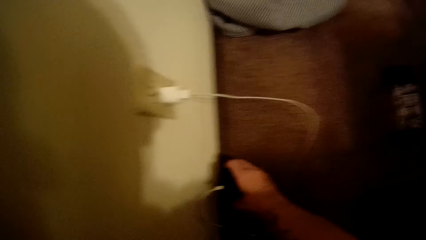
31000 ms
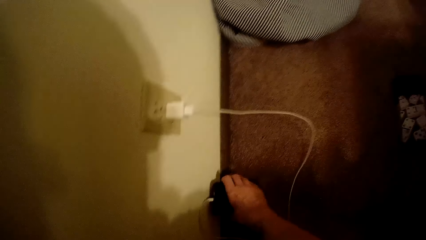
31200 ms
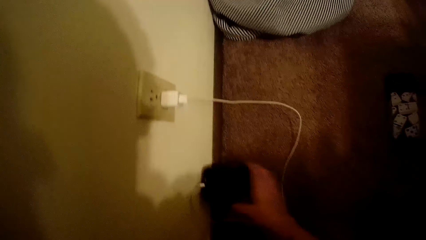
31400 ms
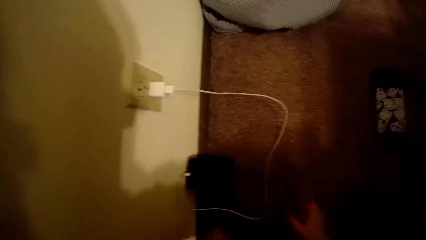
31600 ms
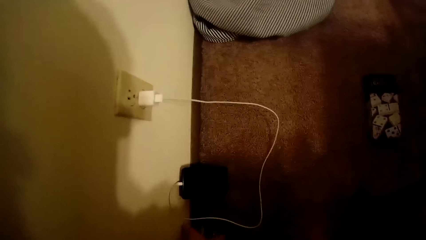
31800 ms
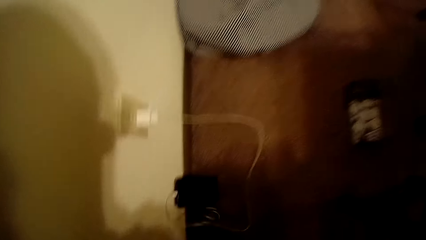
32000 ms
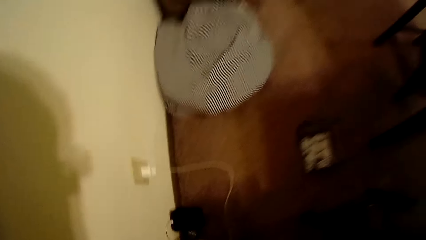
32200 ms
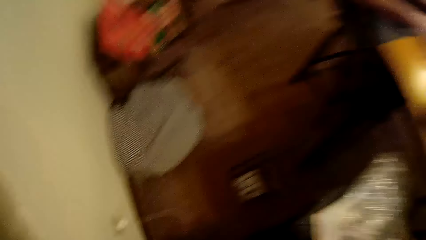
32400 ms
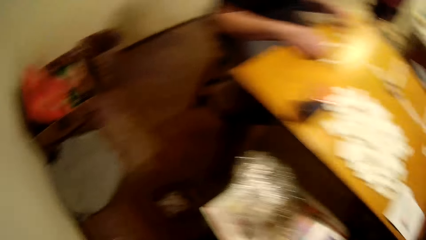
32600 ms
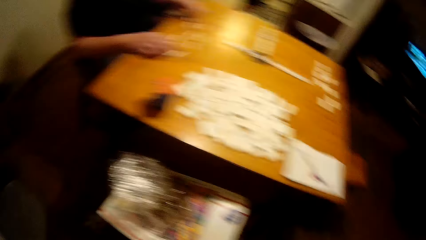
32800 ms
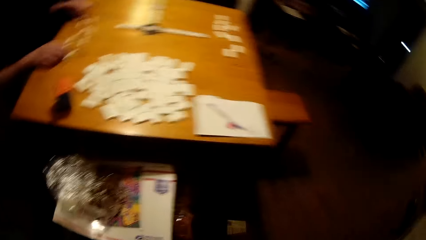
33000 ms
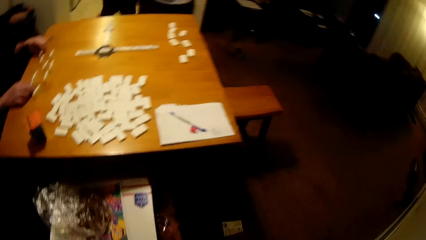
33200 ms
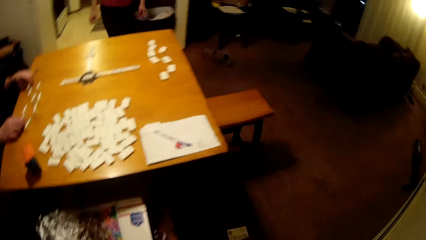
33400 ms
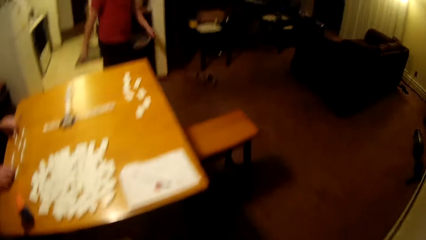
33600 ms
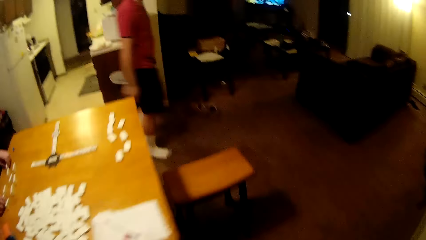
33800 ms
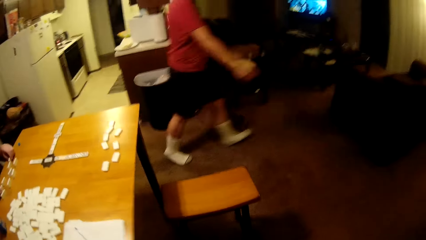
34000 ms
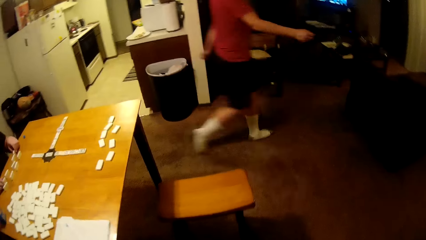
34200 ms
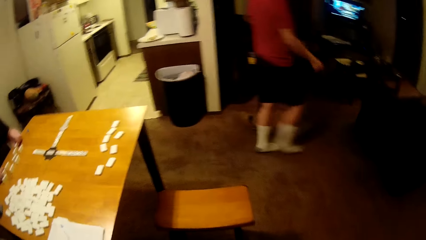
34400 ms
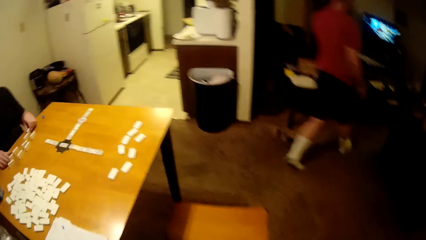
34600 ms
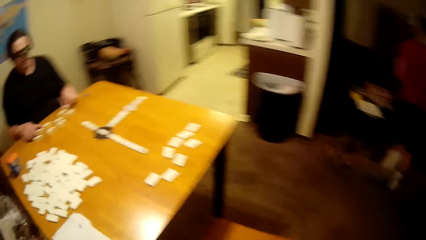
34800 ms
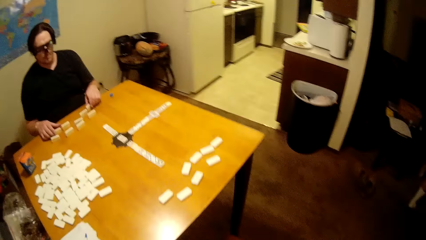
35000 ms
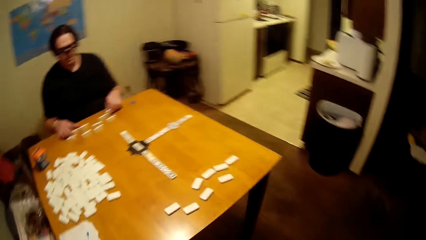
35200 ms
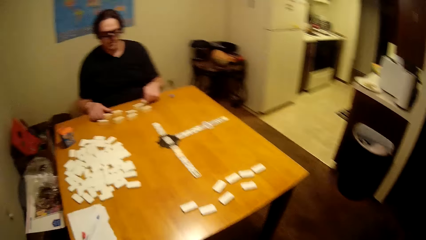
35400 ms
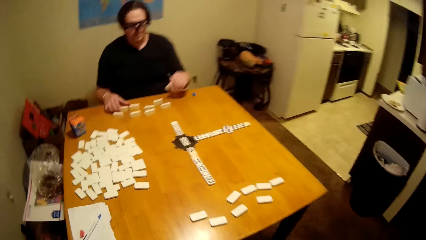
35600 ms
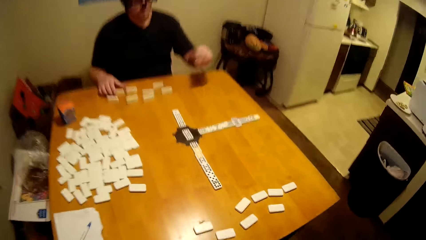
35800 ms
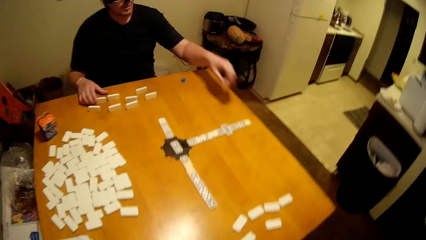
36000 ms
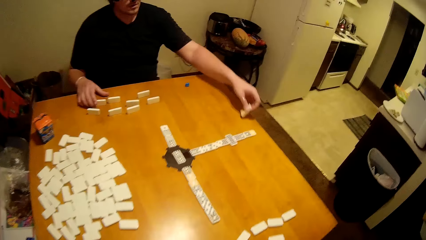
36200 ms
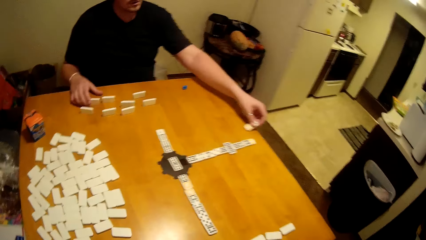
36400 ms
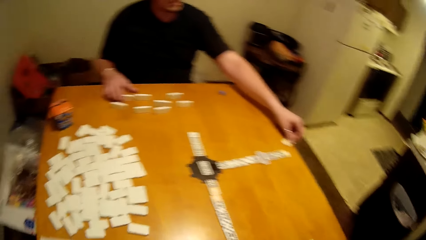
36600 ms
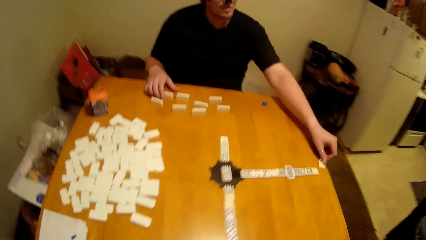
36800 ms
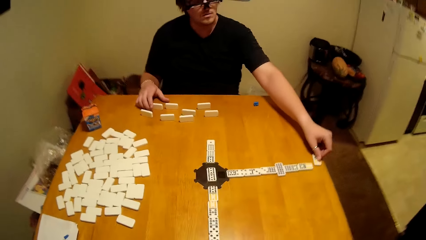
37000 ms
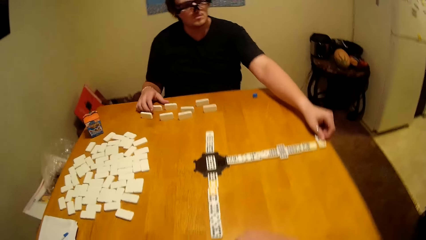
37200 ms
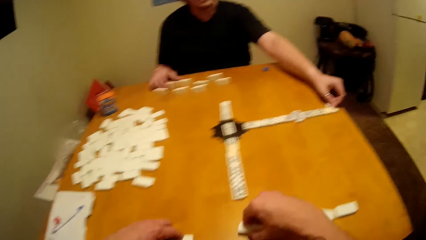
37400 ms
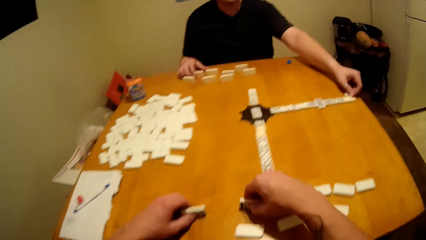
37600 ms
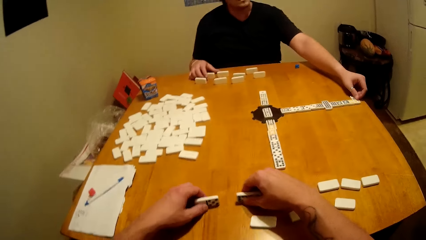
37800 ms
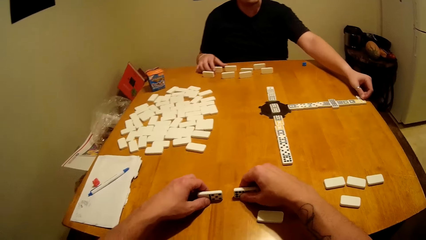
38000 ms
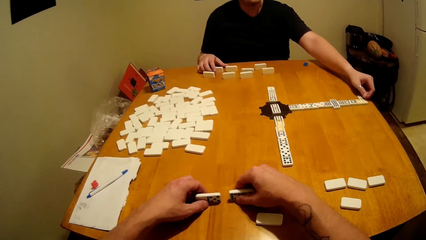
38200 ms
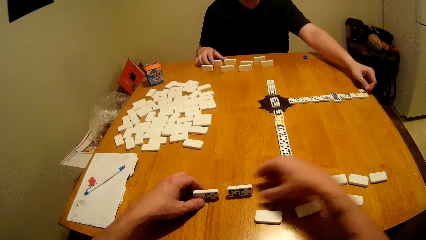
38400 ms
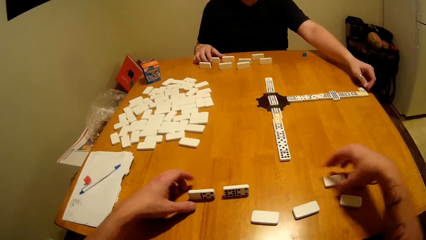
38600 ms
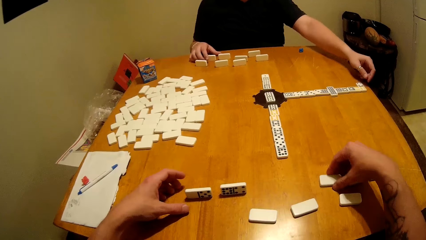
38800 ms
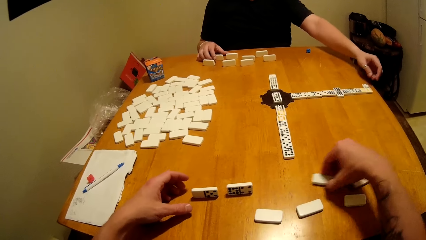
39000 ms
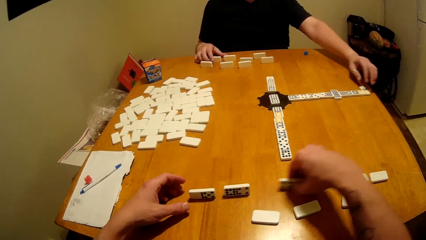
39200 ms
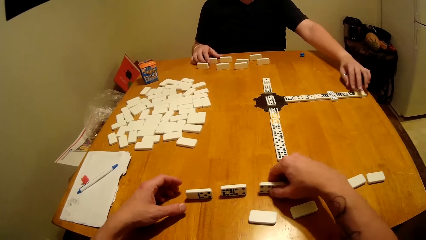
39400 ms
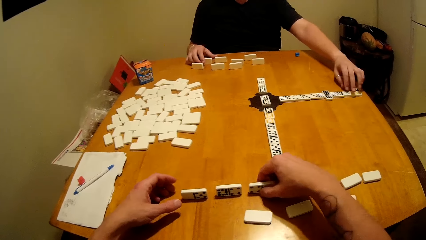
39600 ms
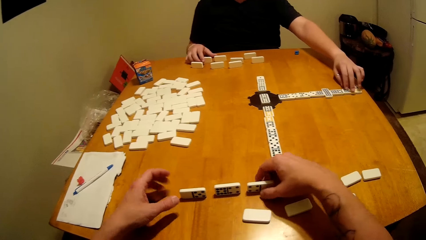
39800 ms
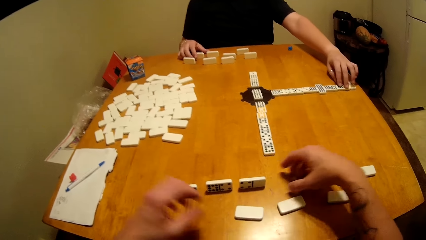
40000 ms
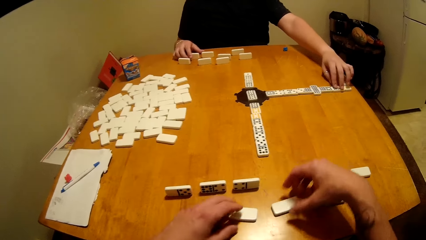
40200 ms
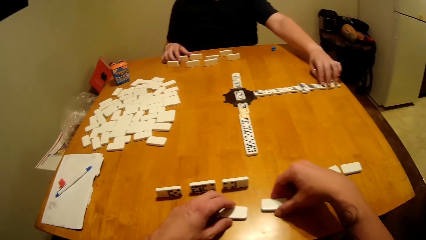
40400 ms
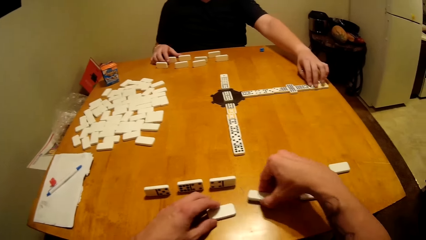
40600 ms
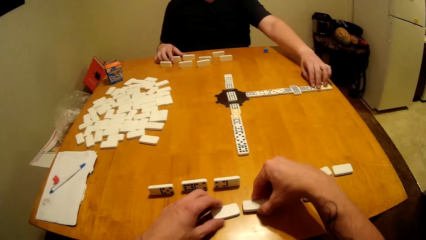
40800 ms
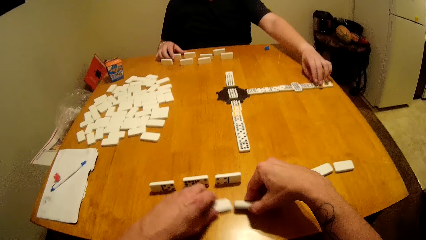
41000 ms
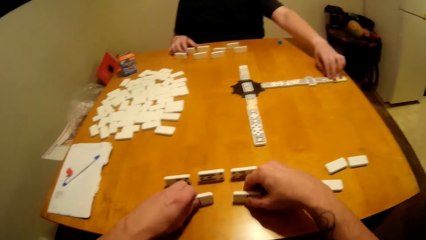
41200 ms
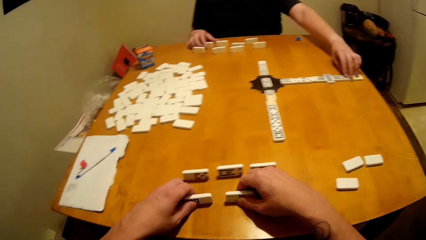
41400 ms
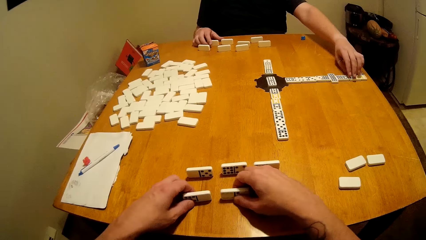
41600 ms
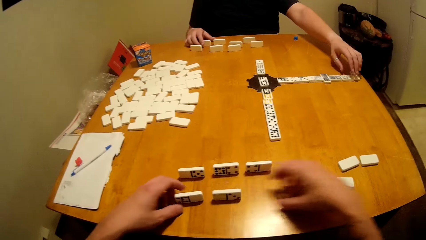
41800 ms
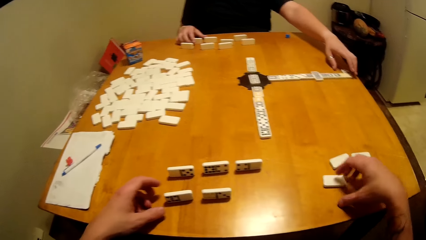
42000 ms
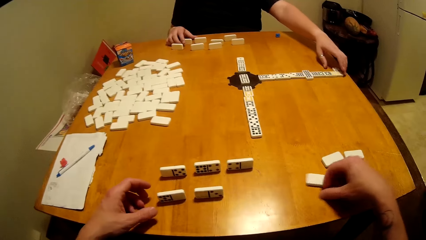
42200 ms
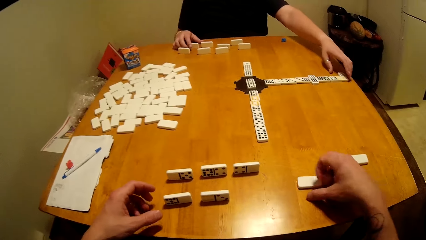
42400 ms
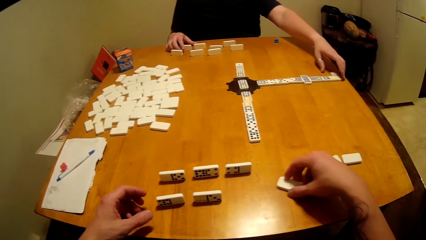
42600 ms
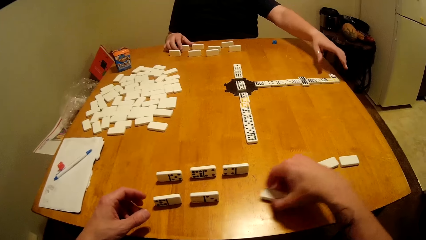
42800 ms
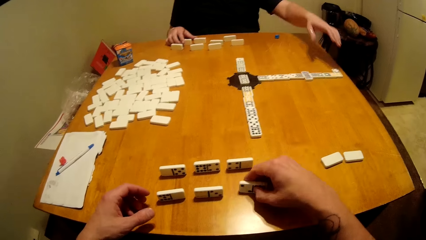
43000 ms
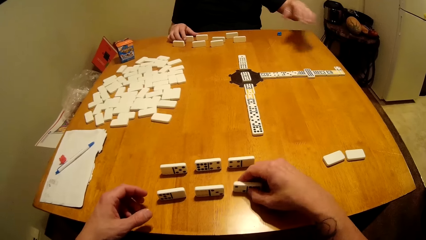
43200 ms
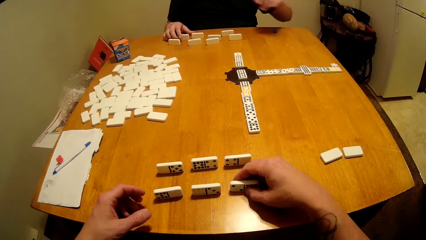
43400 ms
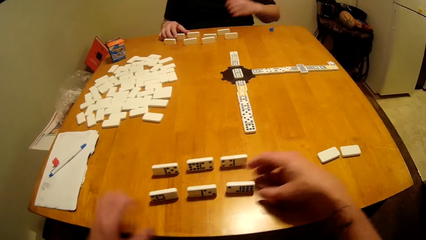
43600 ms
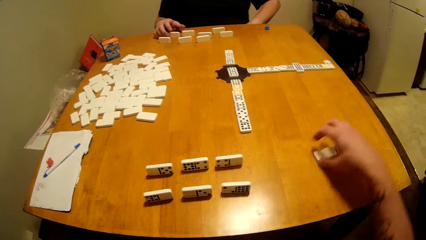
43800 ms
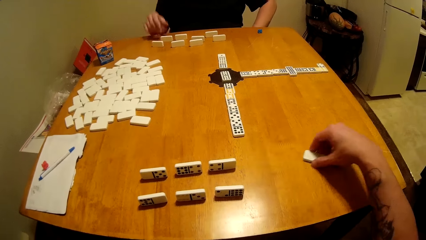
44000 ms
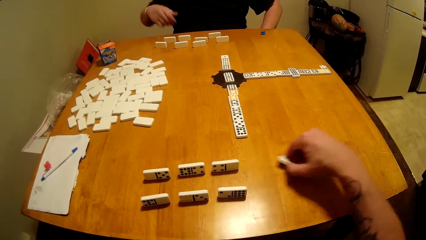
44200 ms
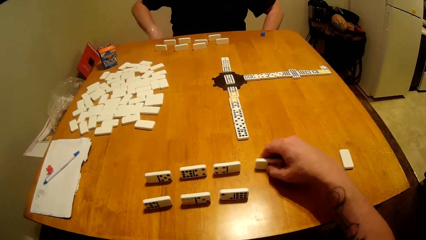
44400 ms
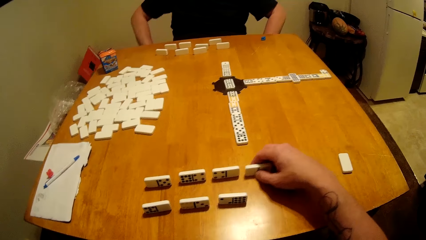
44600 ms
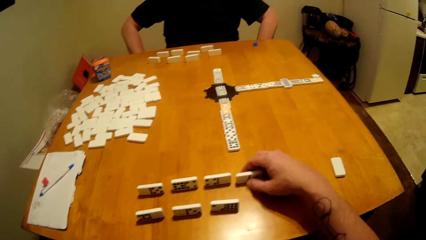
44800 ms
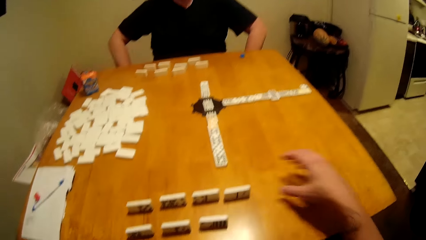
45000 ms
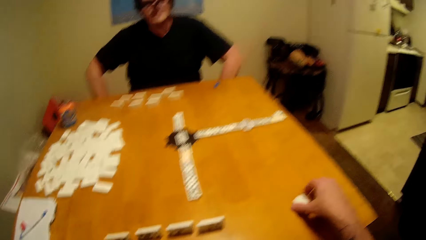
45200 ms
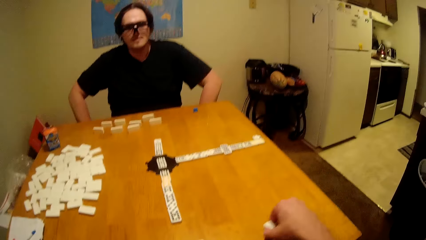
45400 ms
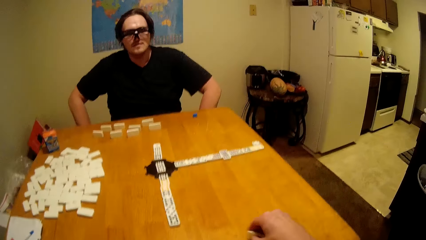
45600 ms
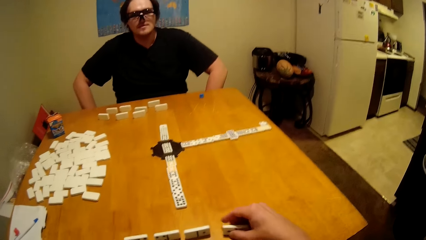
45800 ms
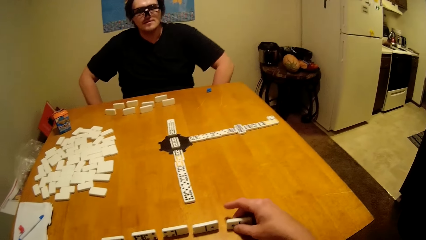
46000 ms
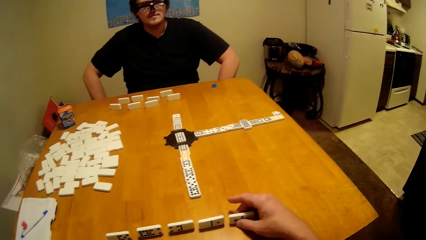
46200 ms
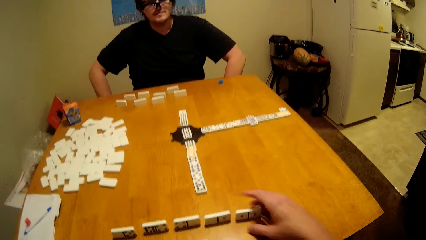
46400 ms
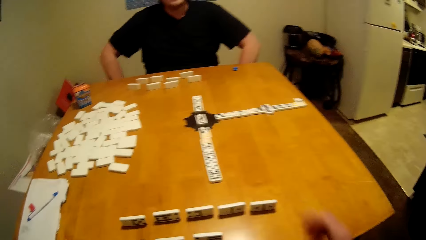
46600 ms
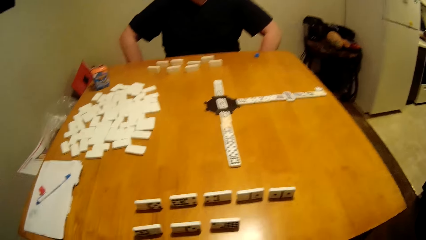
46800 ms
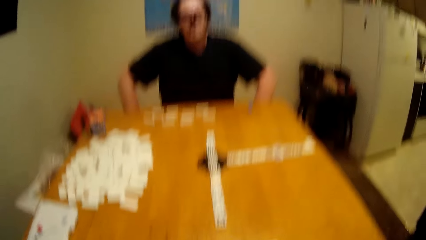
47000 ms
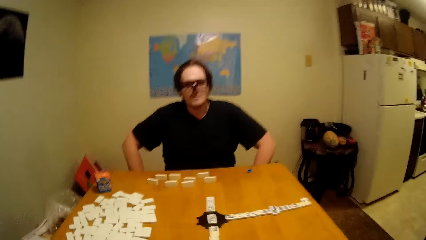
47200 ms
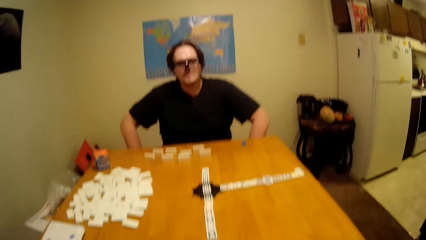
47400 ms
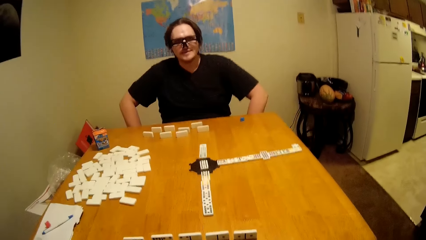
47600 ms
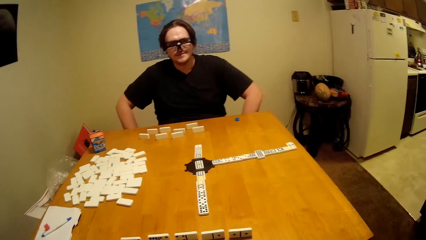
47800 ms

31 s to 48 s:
The camera wearer puts the phone down. They move around the house. A man takes the domino piece and puts the domino piece down. The camera wearer arranges the domino piece.
